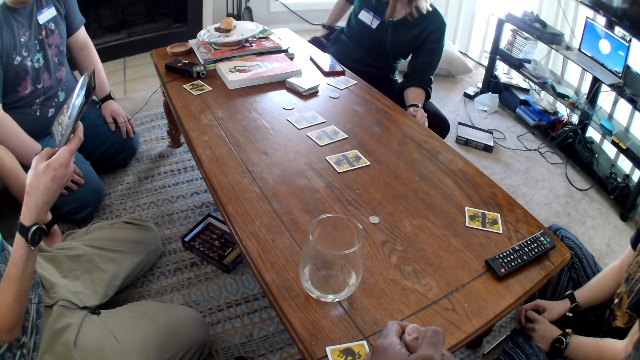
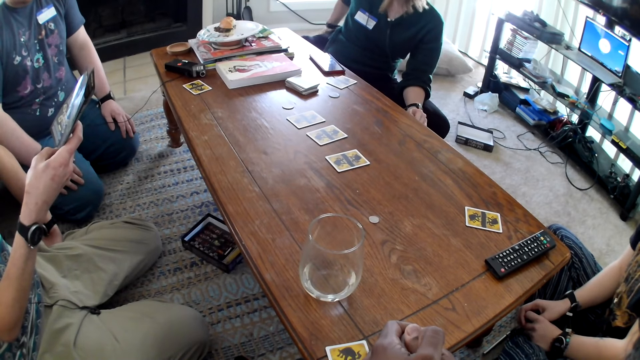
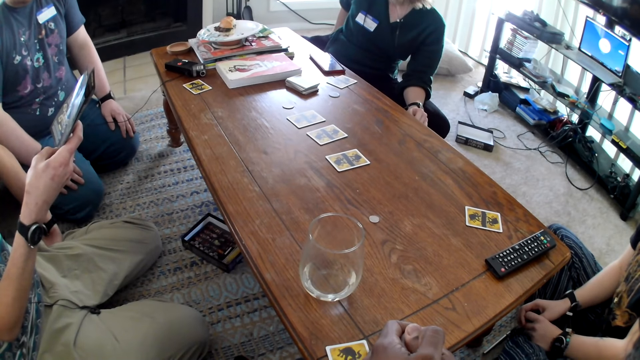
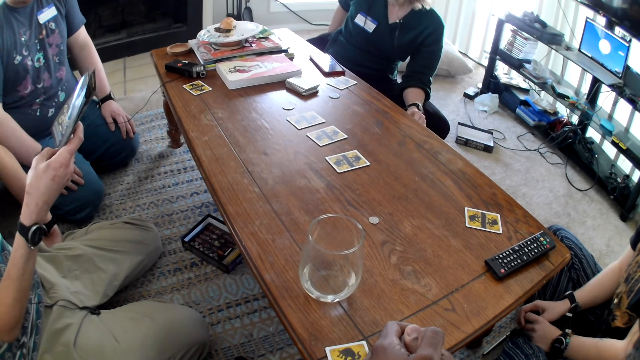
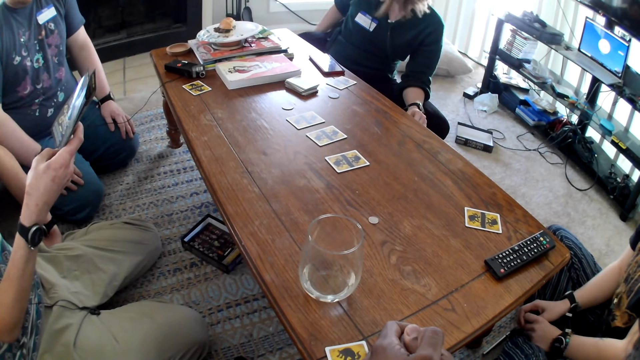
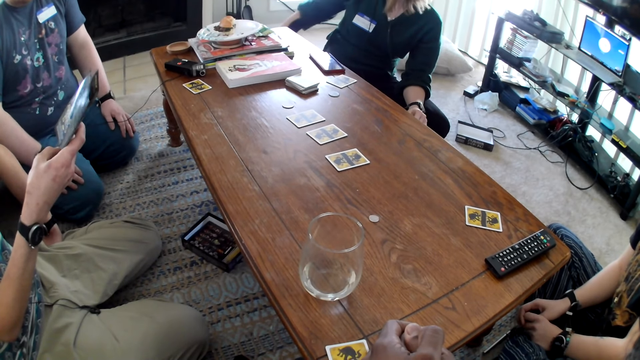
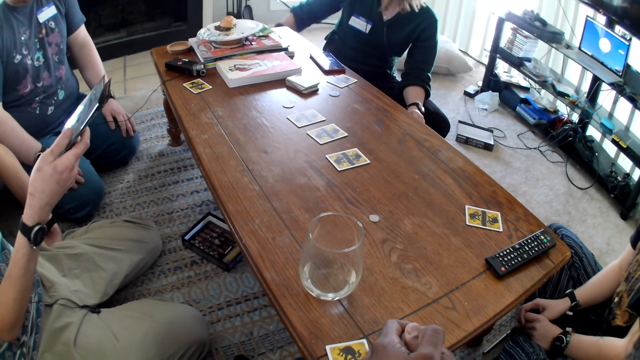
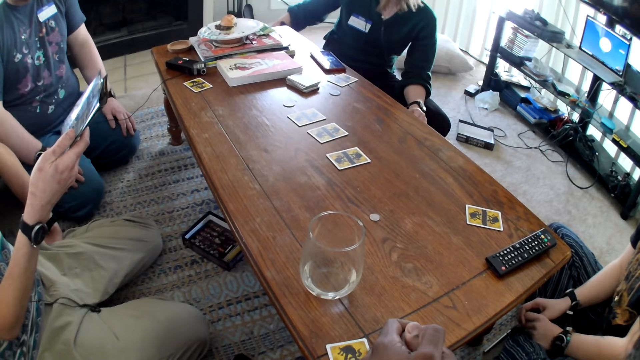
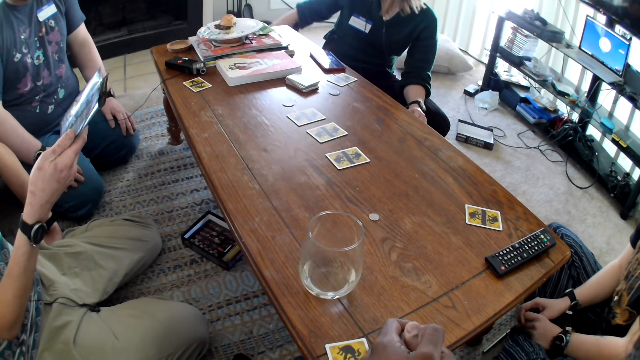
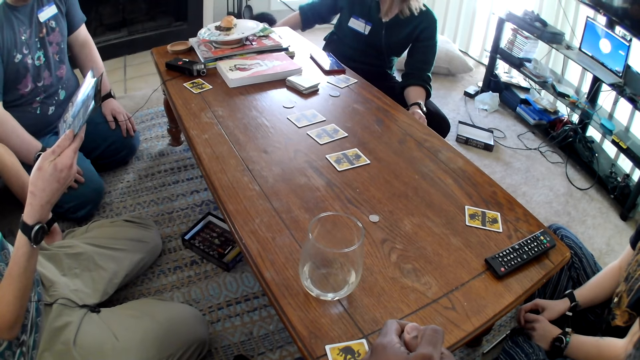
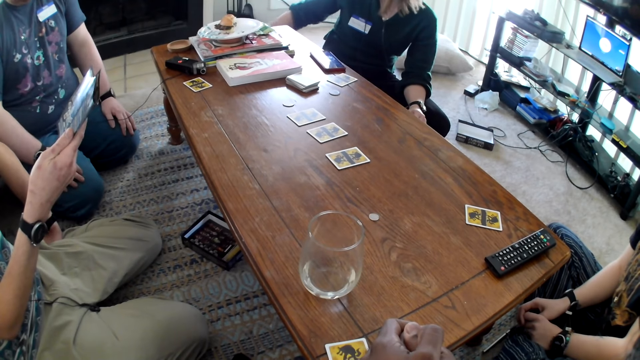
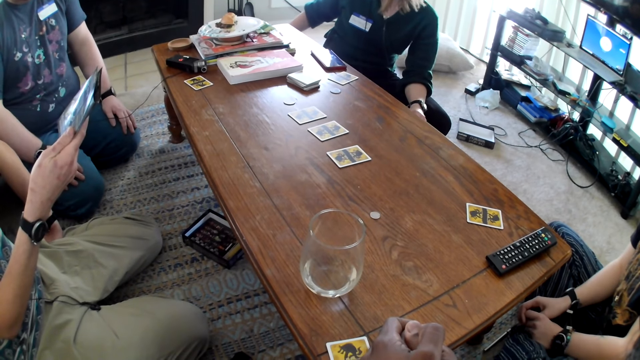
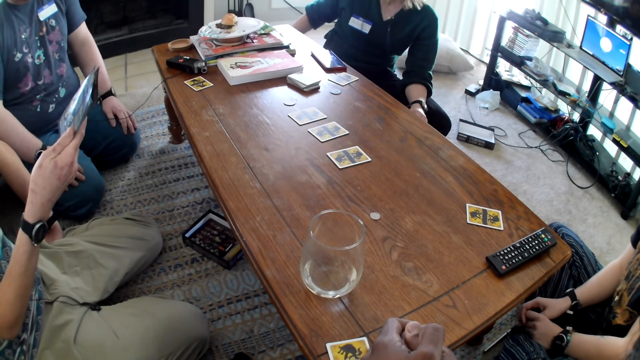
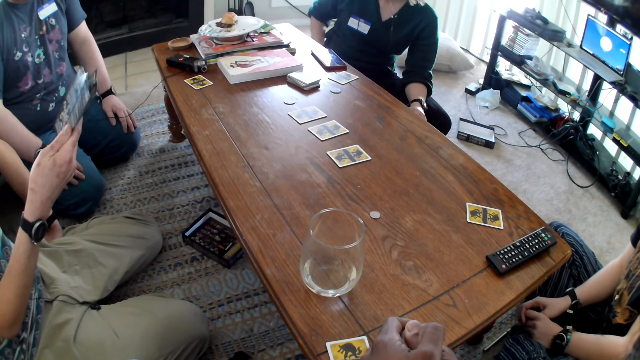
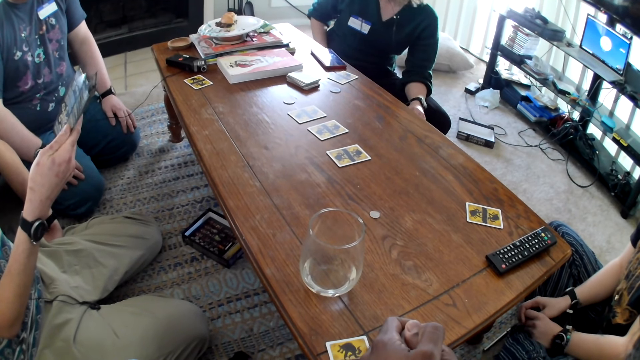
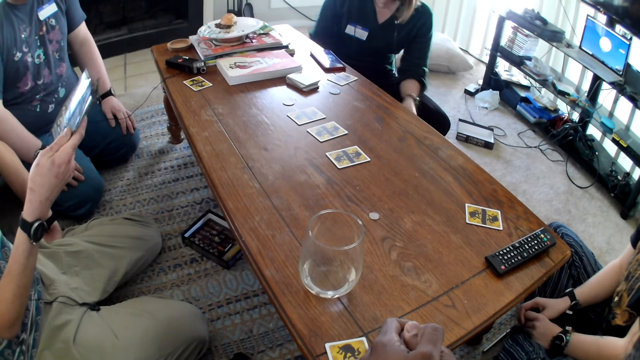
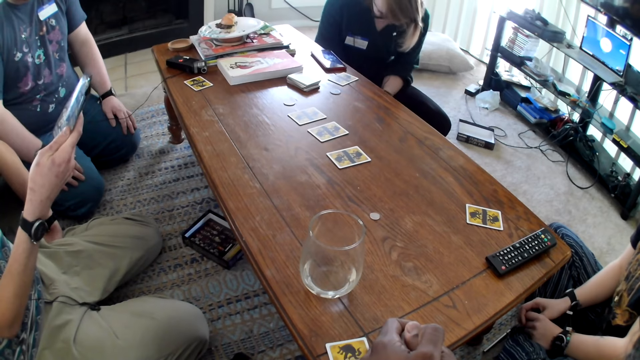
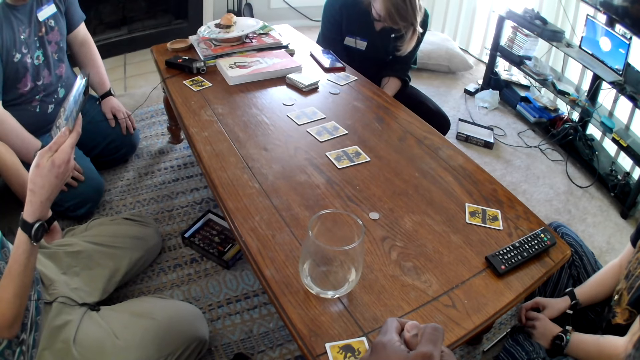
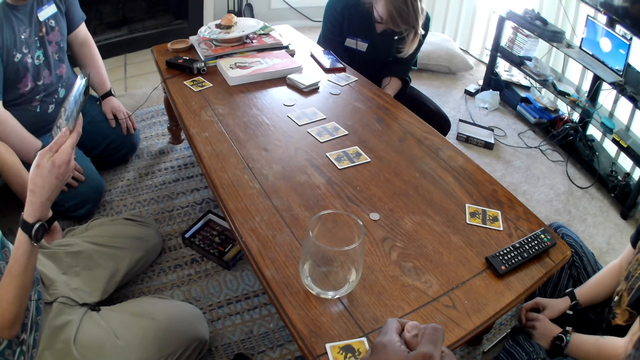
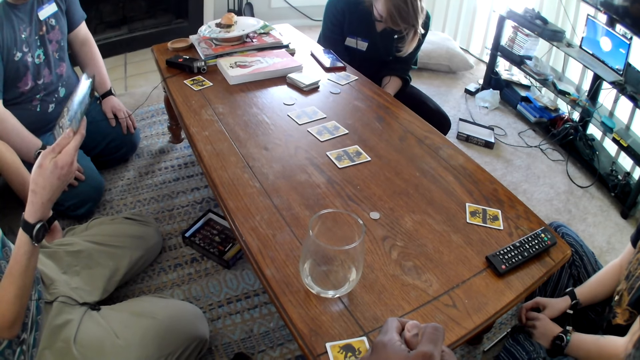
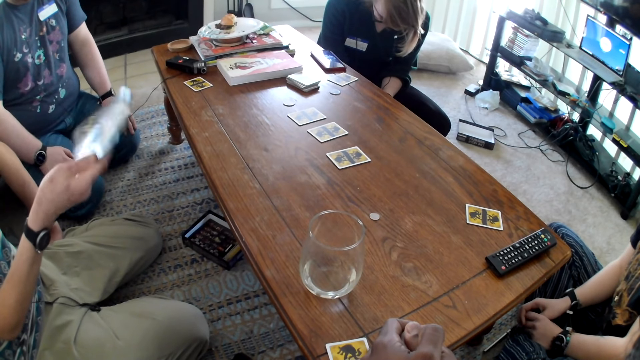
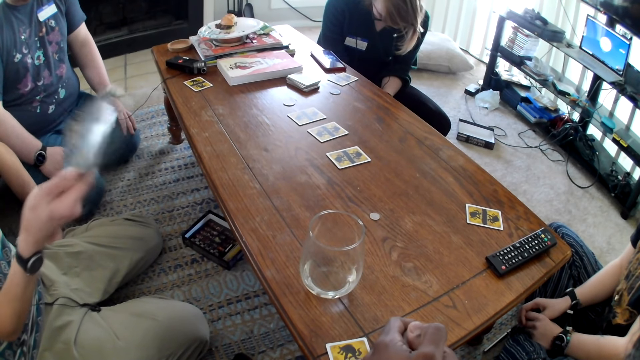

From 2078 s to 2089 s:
A woman plays with the cat. The camera wearer reads the piece of paper. A man reads the brochure. The woman folds the hands.

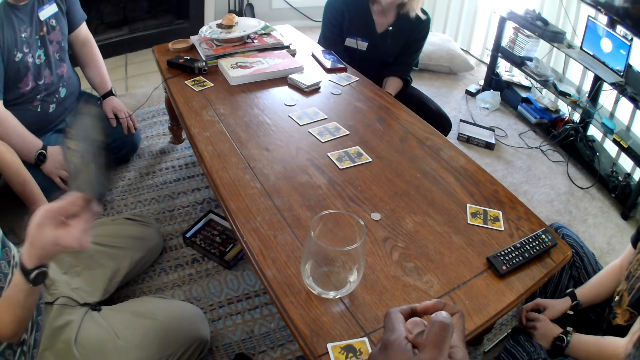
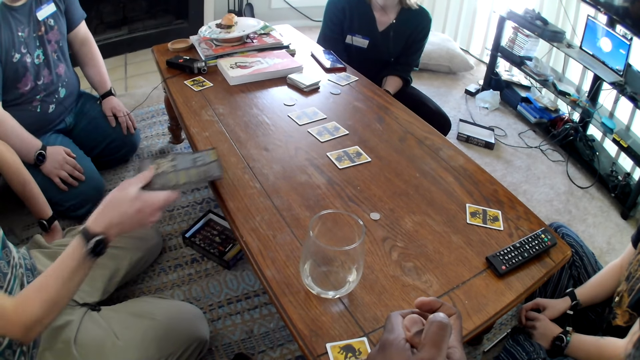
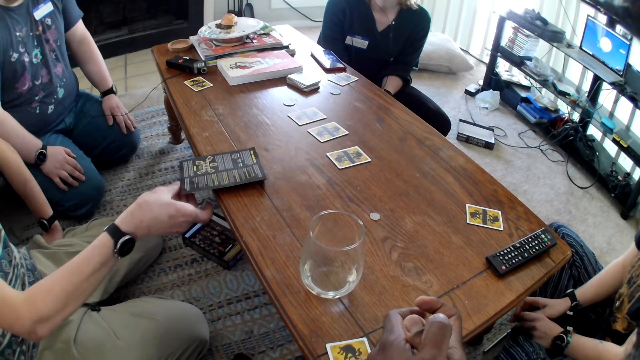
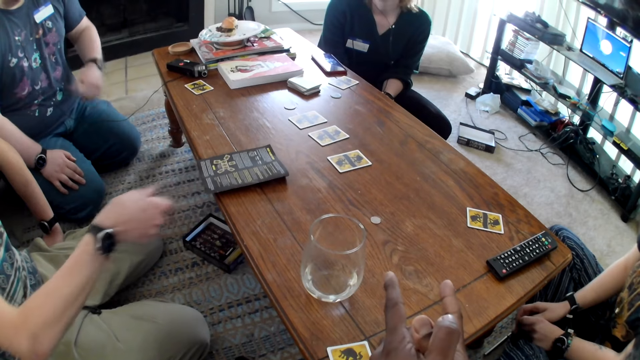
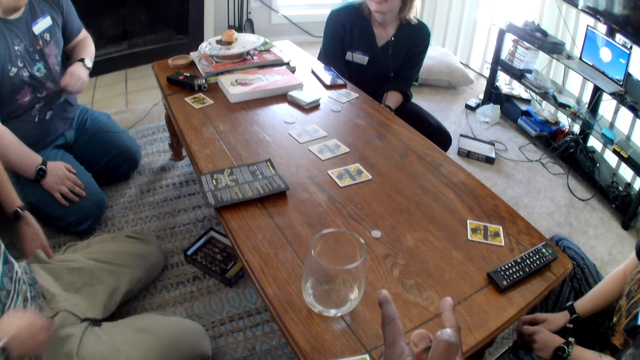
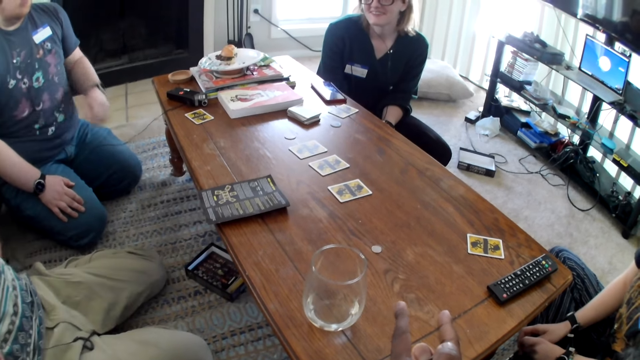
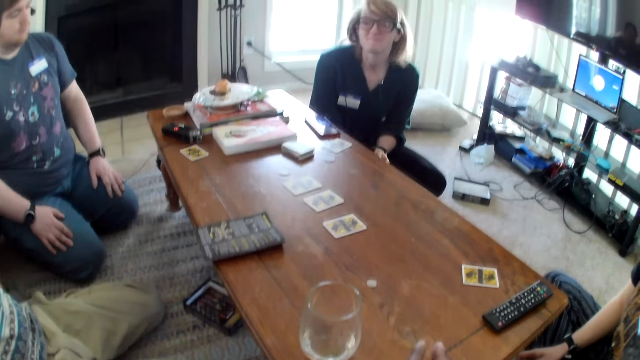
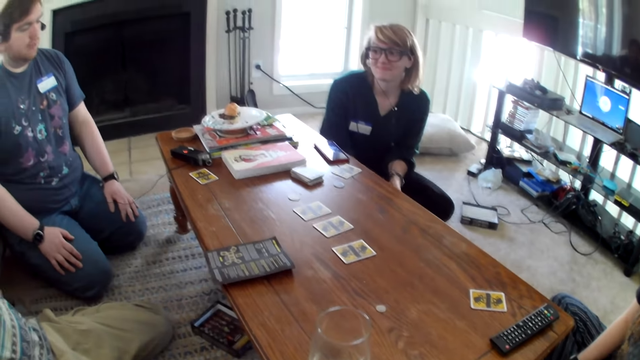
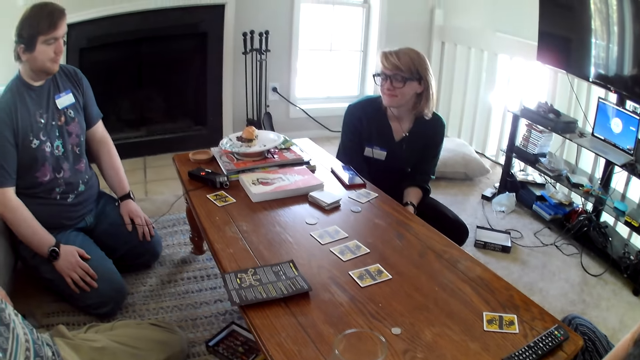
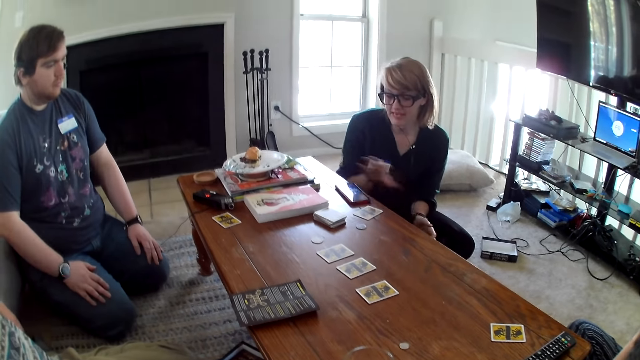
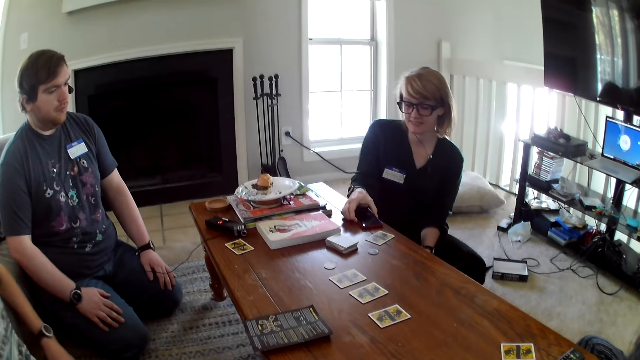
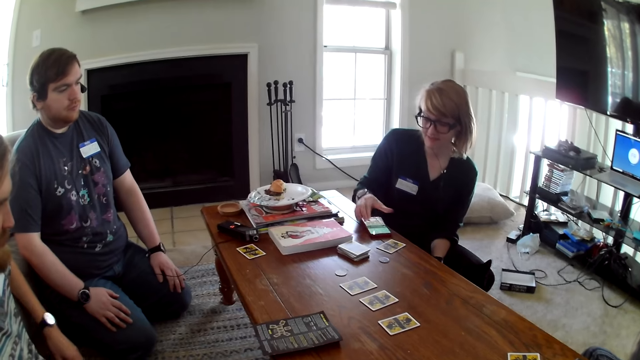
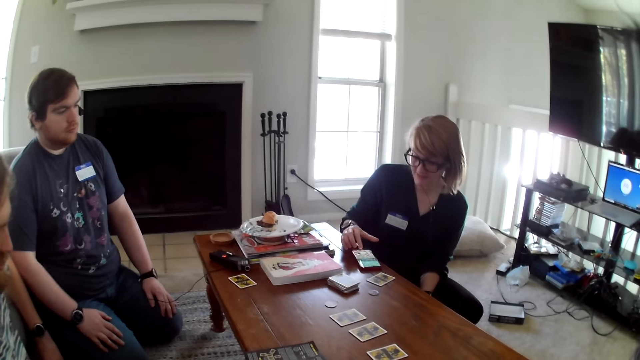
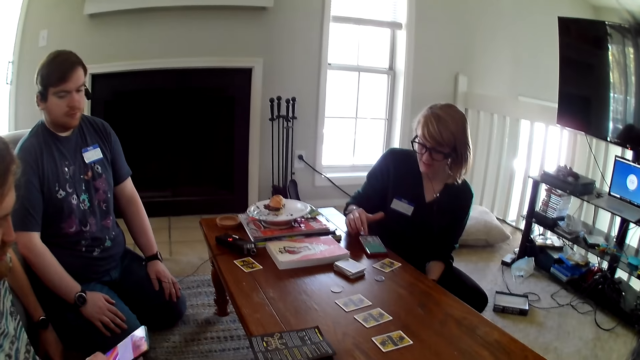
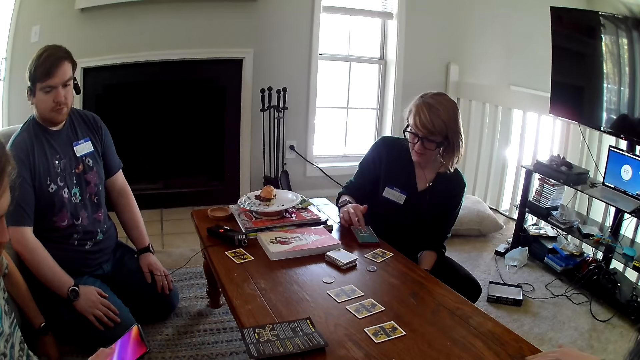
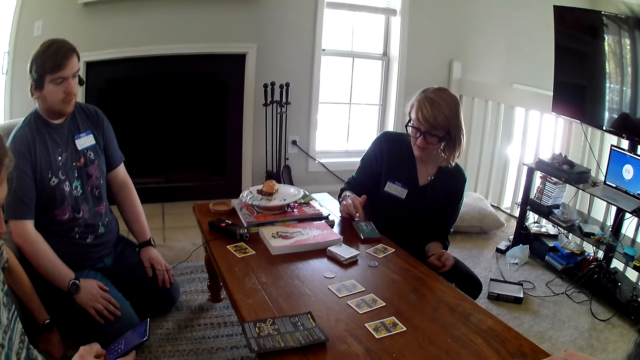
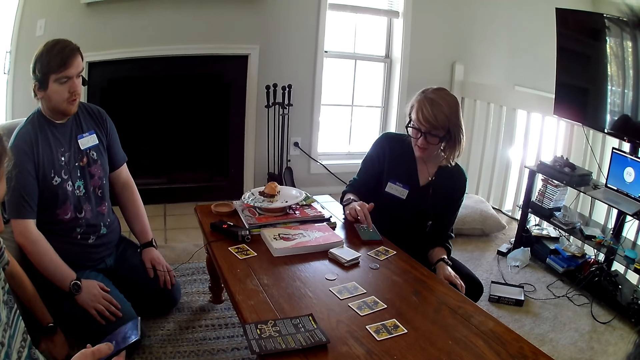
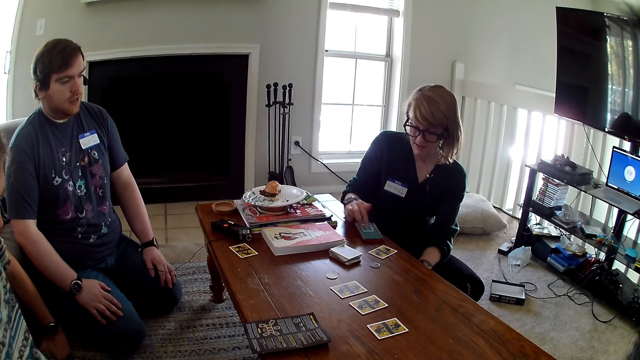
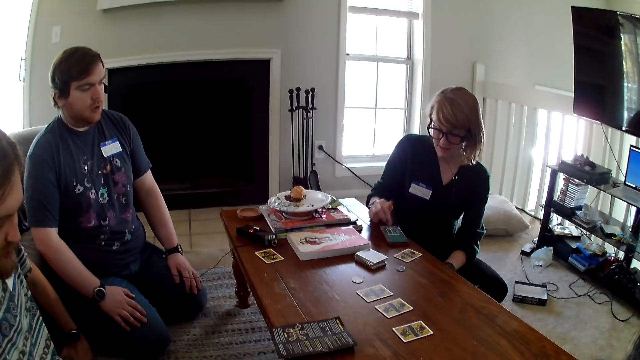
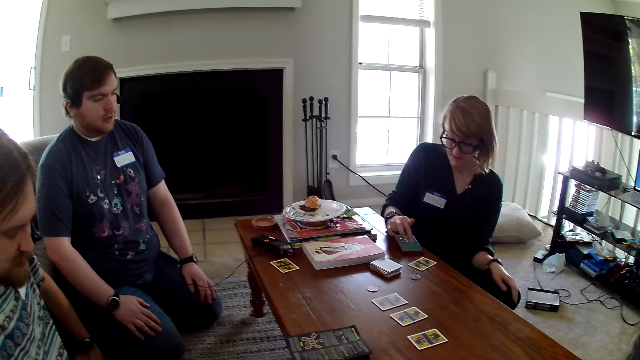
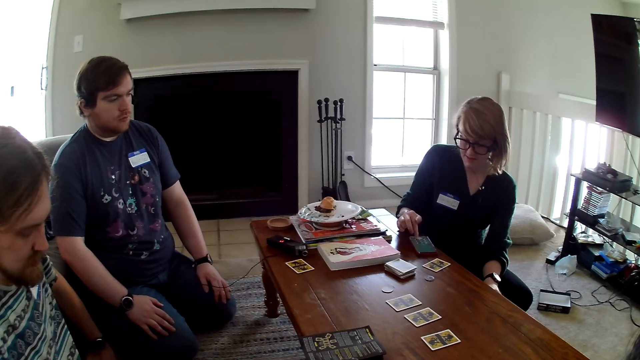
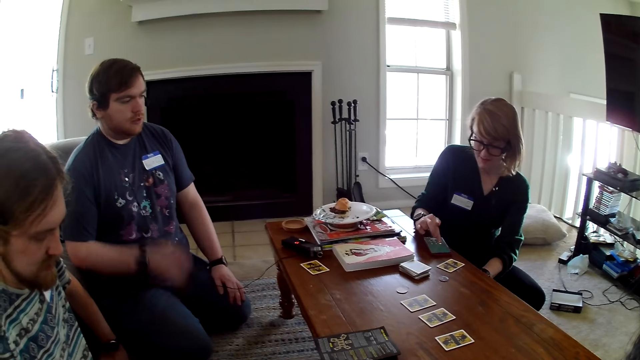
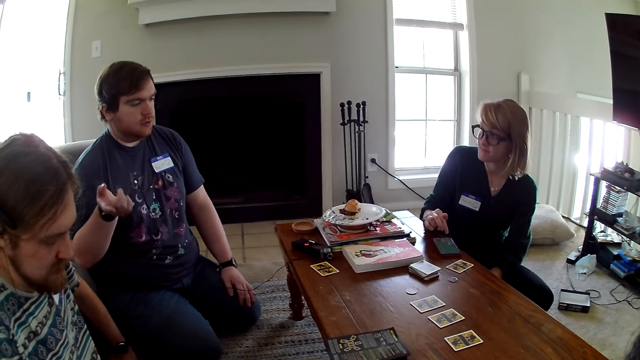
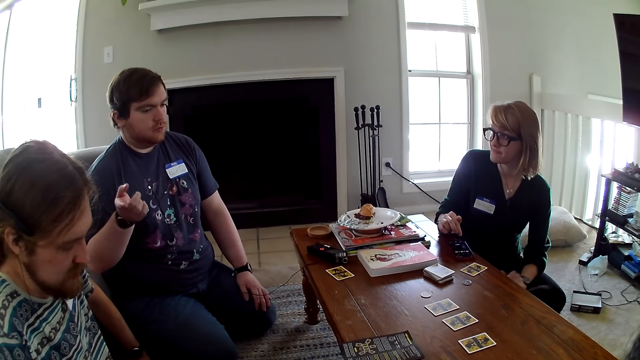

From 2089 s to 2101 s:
A man places the brochure on the table. A woman uses her phone.
